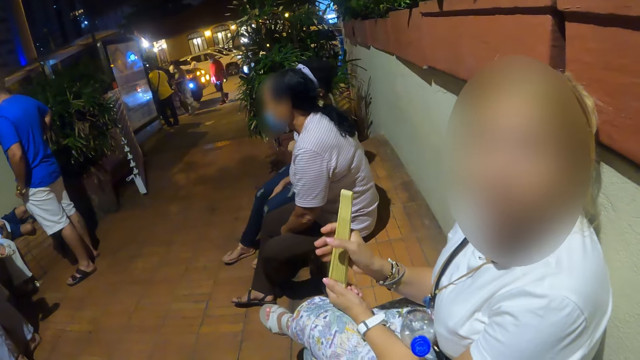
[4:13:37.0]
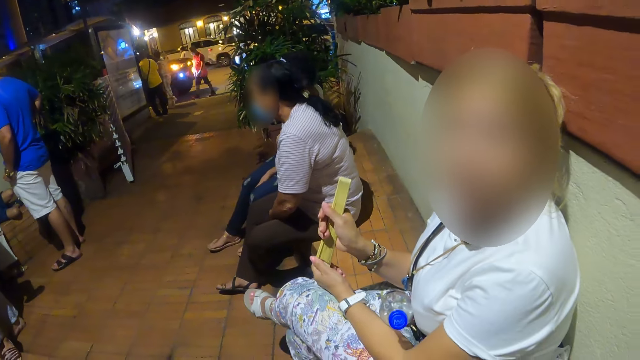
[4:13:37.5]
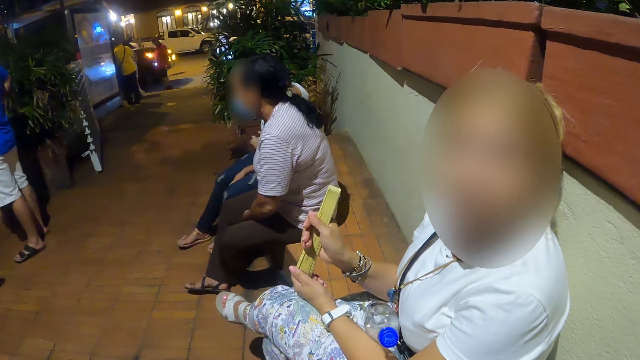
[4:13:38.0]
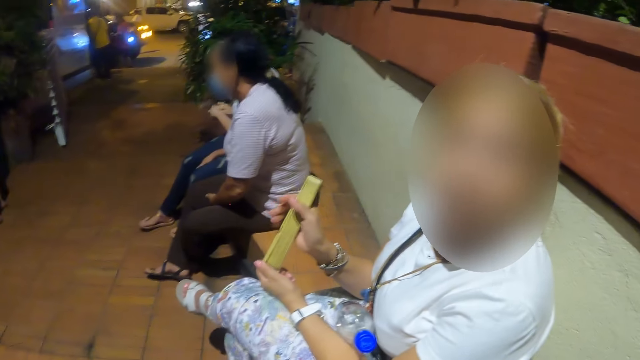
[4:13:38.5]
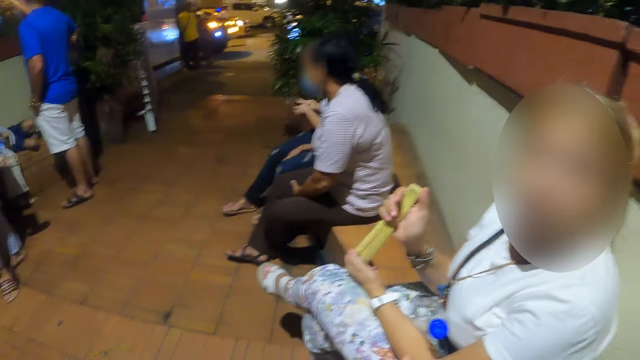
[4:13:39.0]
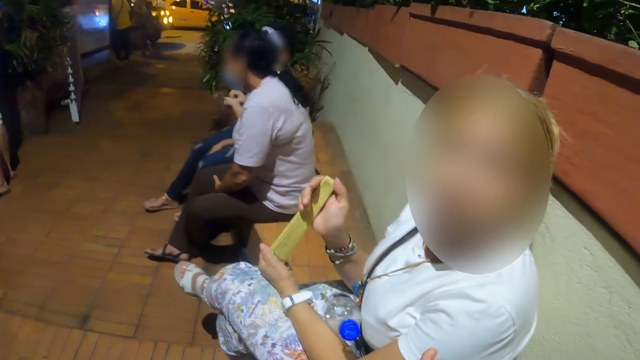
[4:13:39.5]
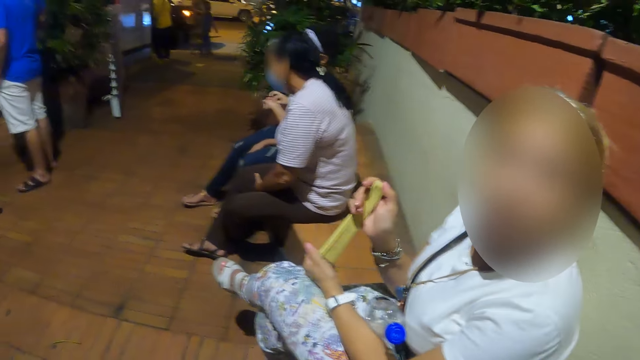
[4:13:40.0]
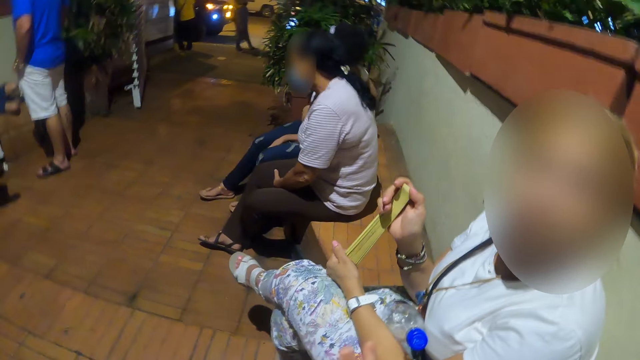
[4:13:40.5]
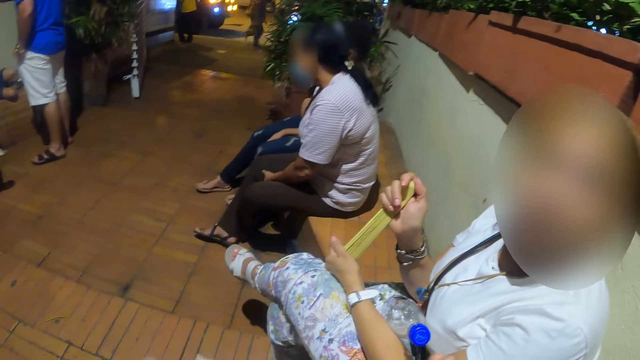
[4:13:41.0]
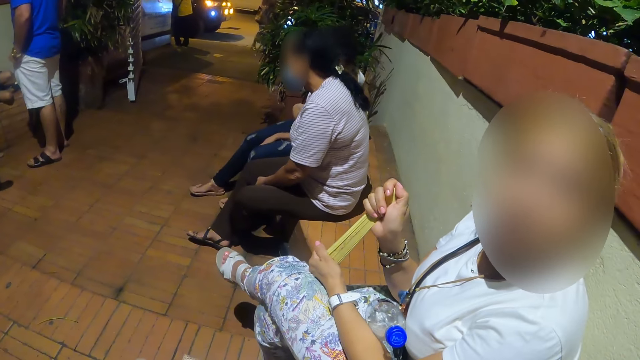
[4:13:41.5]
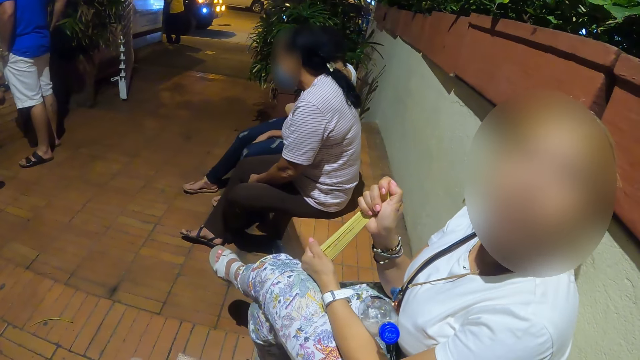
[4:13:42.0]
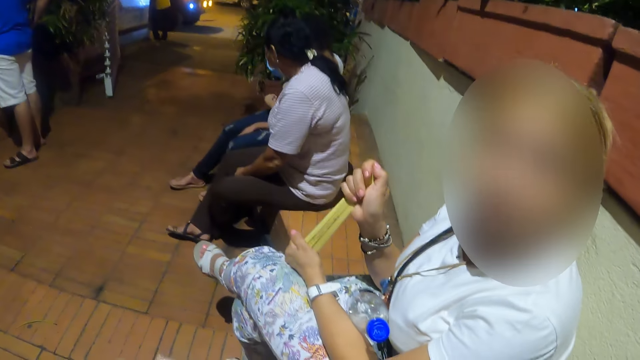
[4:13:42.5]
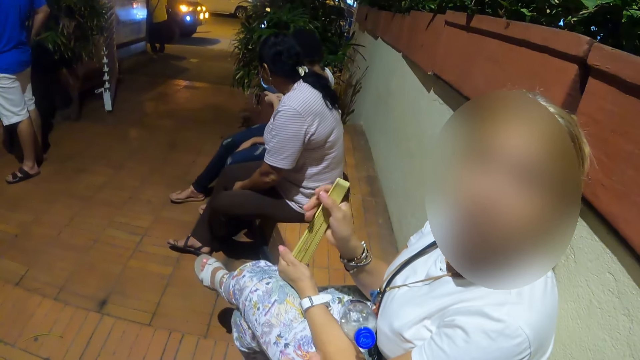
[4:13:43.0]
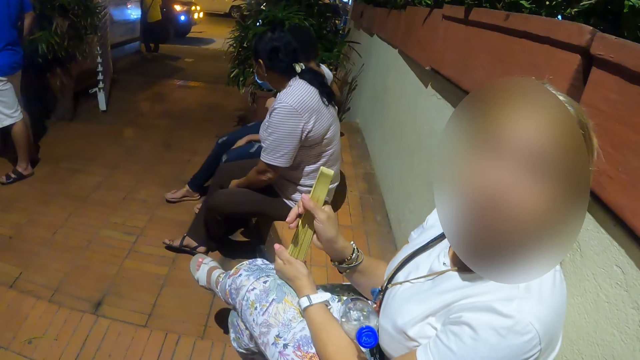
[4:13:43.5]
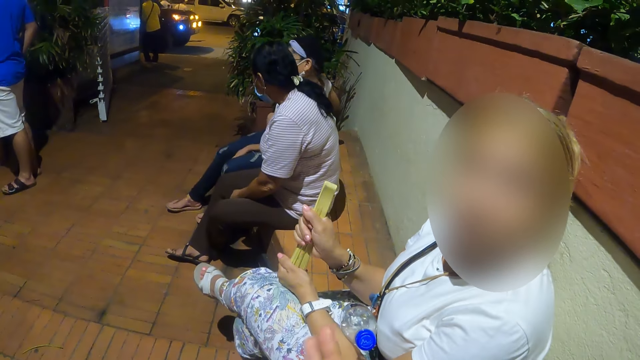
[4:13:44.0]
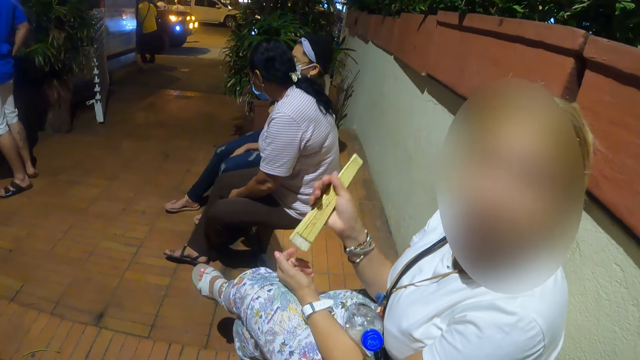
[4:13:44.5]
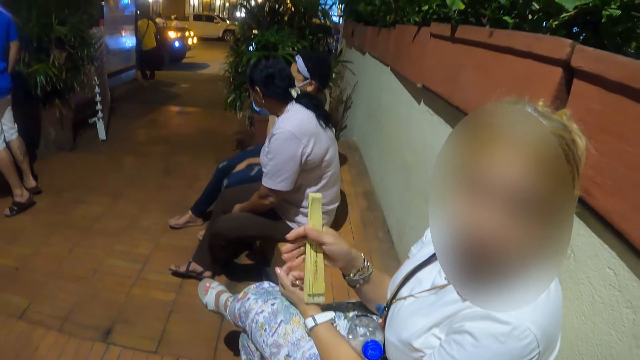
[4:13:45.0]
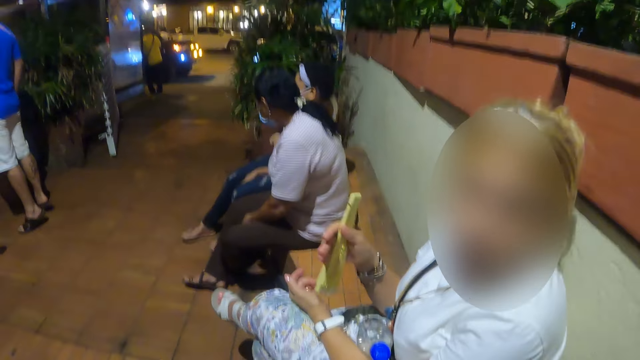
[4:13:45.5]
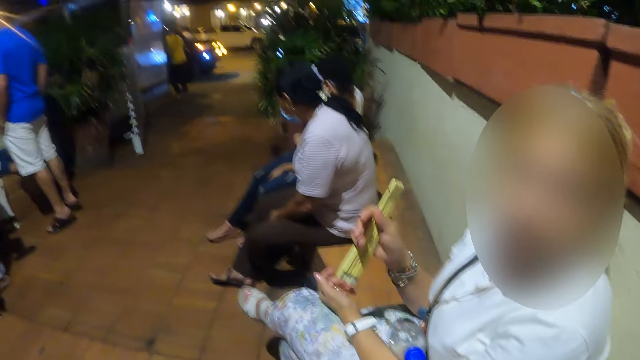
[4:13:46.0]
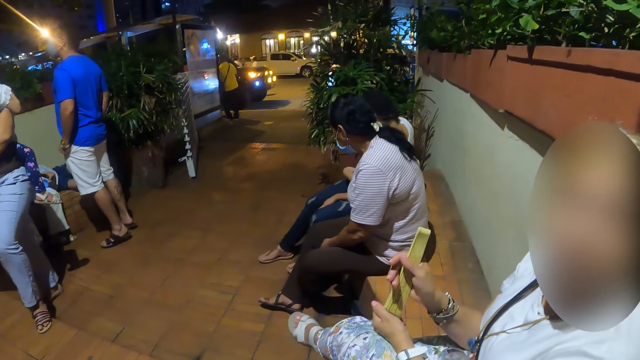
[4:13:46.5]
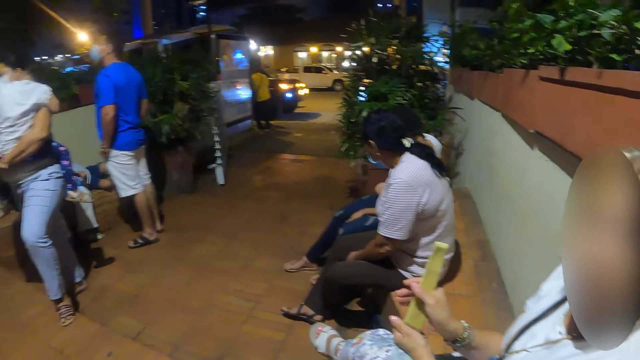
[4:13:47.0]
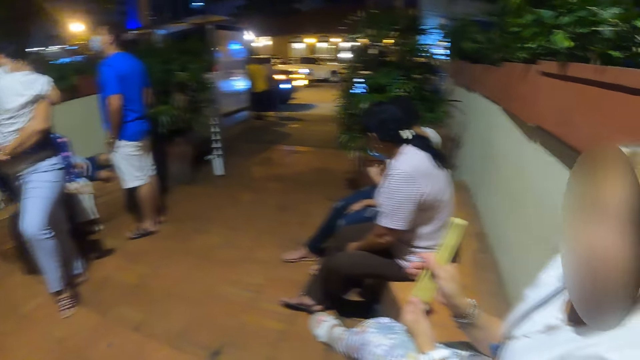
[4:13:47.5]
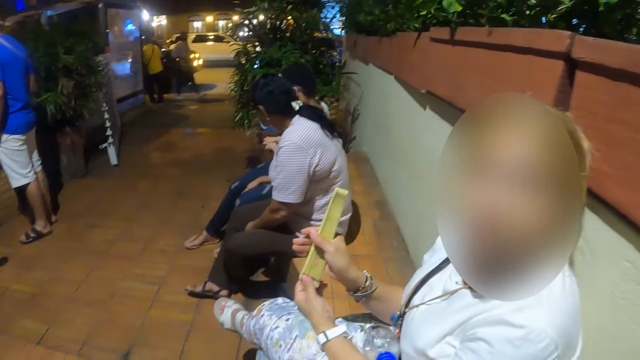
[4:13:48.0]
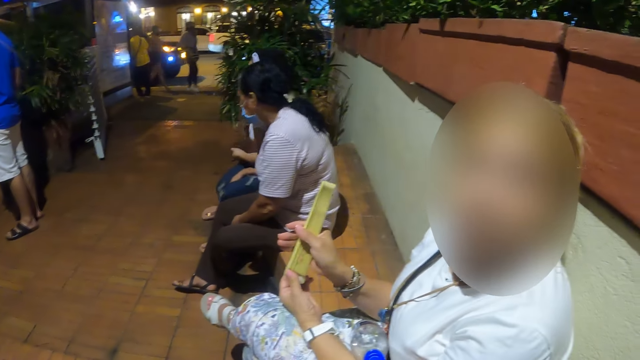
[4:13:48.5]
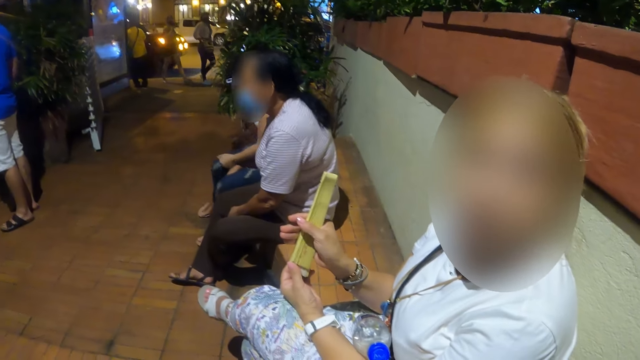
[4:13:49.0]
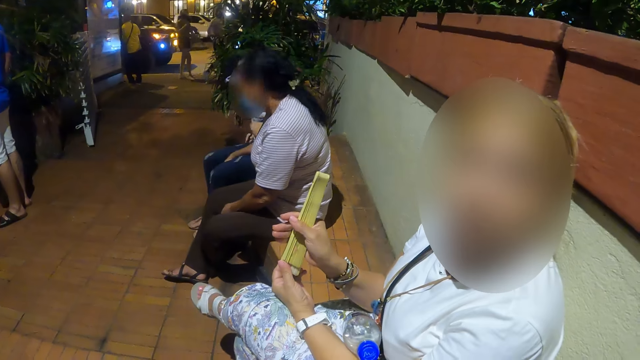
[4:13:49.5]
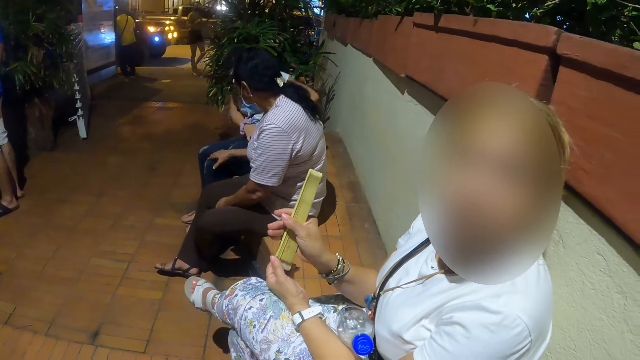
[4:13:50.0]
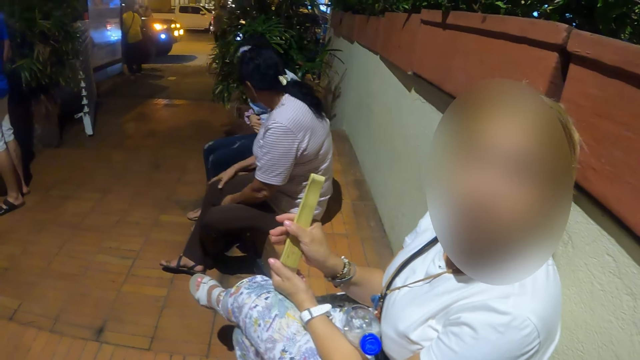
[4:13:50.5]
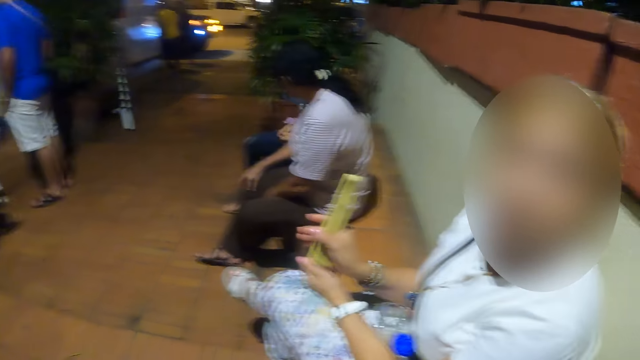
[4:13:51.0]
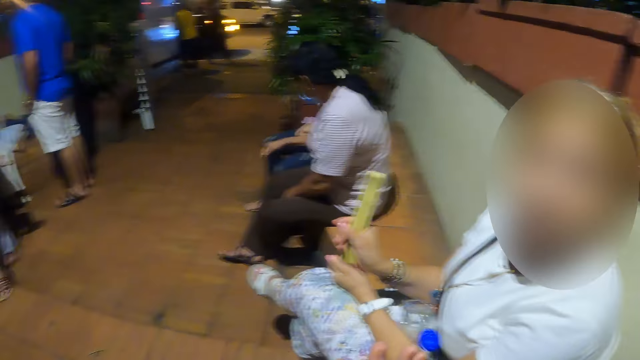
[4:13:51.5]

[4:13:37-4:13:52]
The woman converses with the camera wearer. The camera wearer looks forward, looks right and converses with the woman.

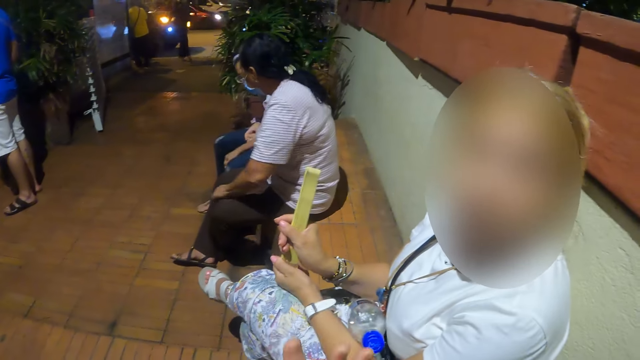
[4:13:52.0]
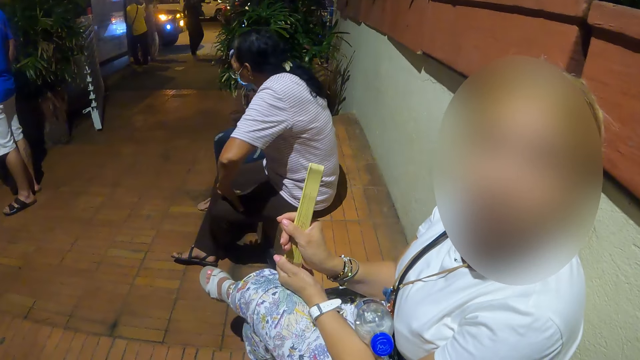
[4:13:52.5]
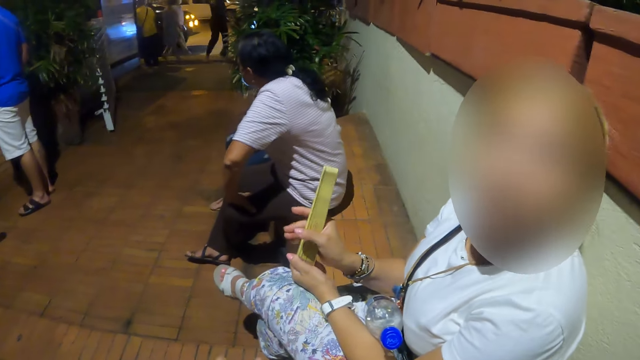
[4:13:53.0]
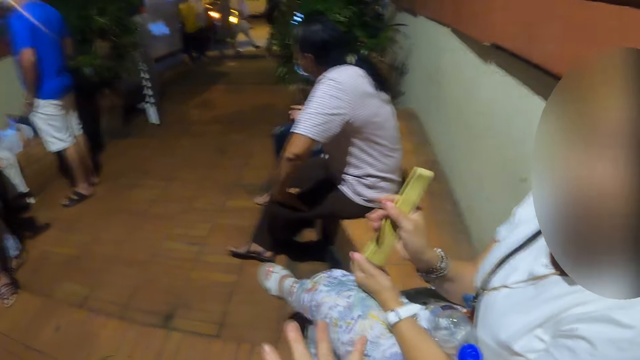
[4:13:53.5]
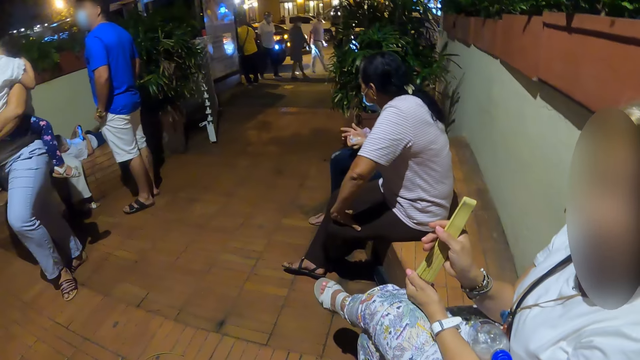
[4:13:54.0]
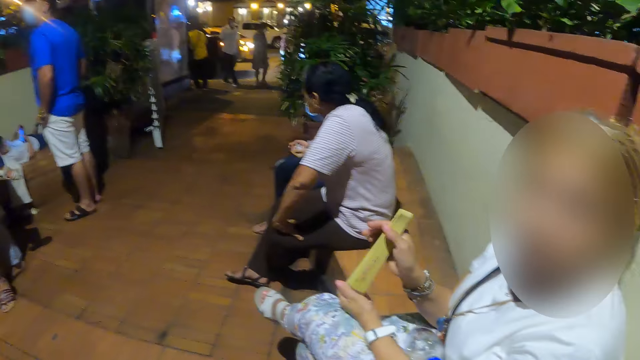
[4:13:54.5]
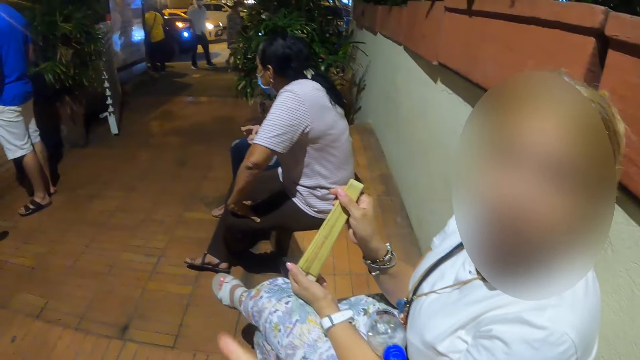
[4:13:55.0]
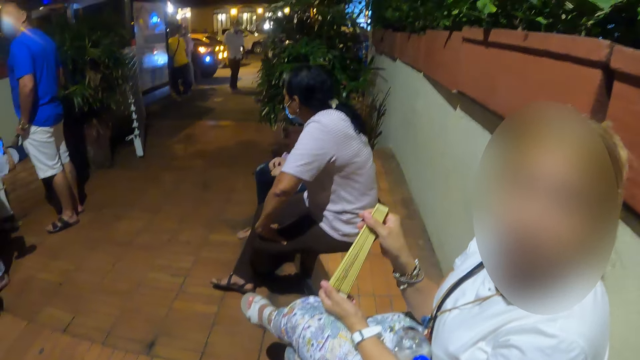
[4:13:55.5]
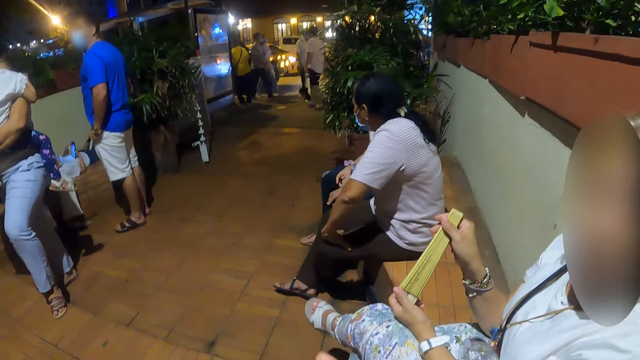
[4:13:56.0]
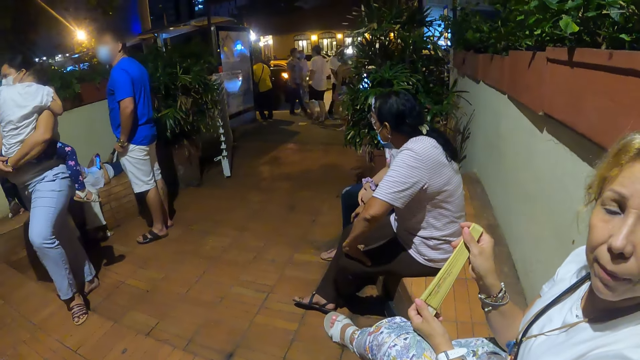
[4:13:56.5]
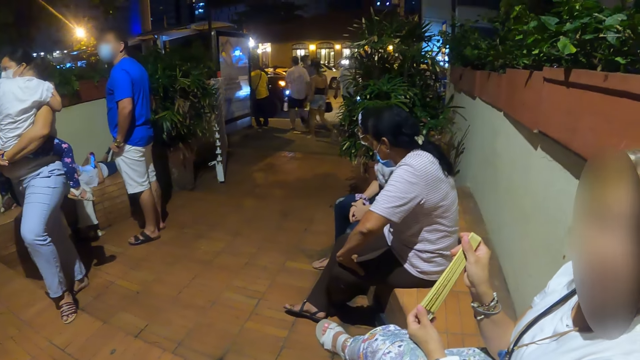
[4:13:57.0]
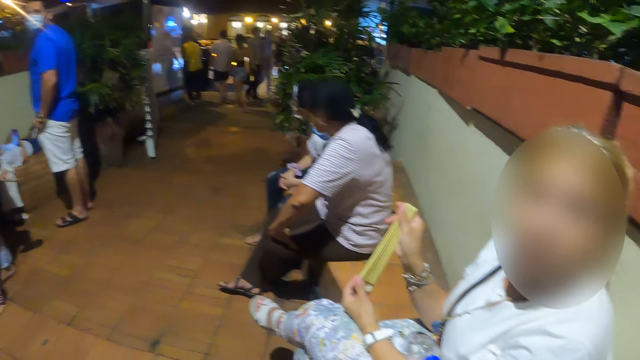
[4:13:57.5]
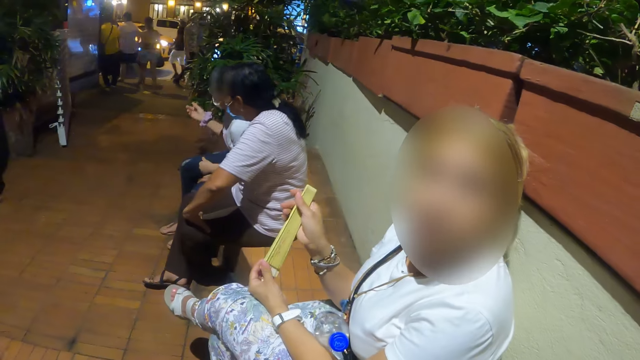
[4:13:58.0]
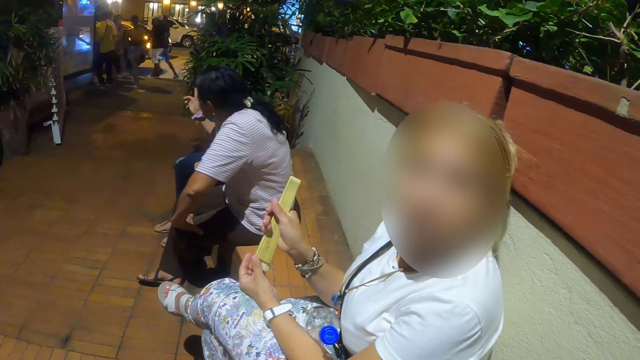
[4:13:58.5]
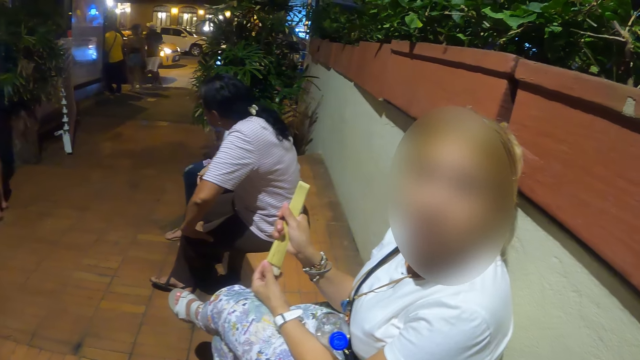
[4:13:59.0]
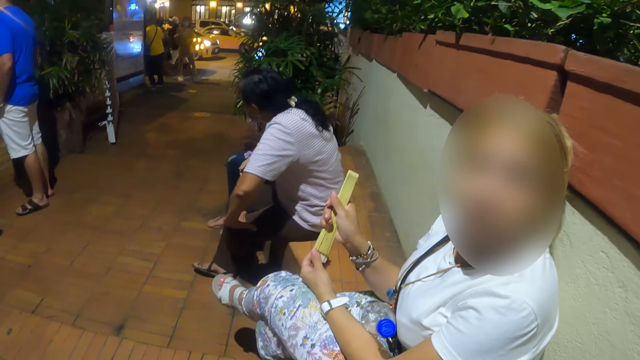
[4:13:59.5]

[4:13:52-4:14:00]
The camera wearer looks forward, looks right and converses with the woman.
